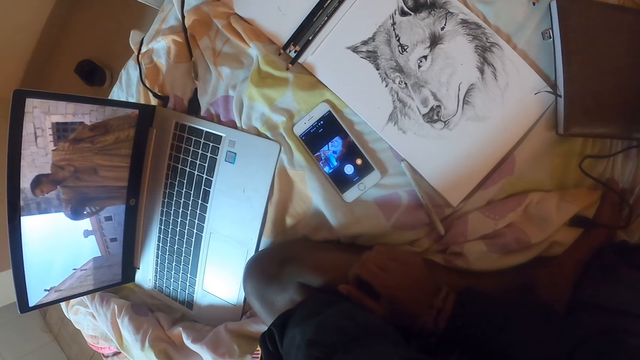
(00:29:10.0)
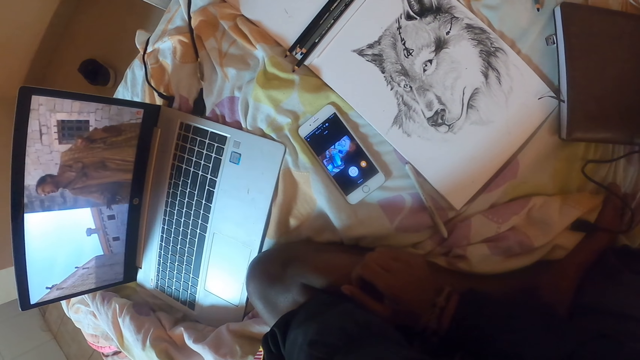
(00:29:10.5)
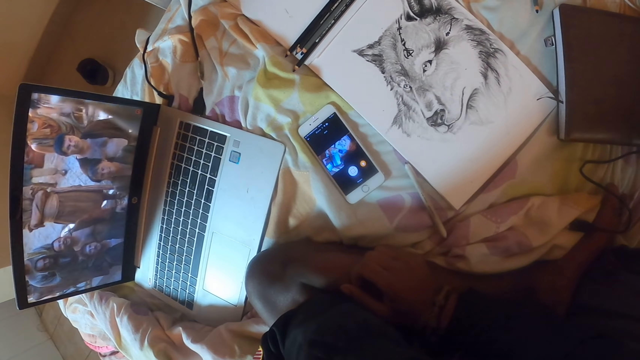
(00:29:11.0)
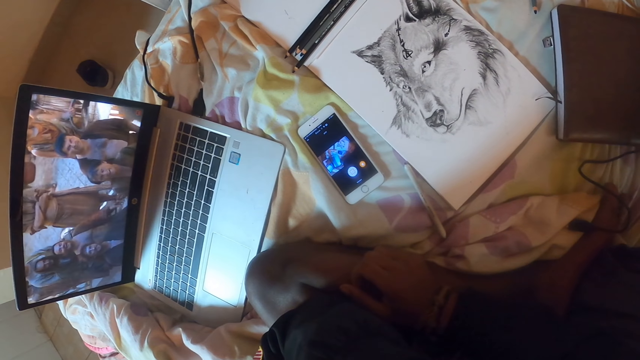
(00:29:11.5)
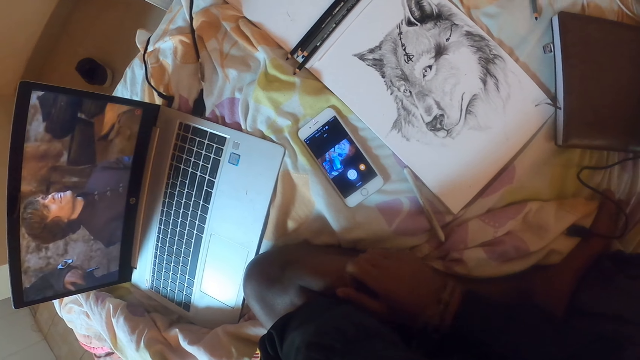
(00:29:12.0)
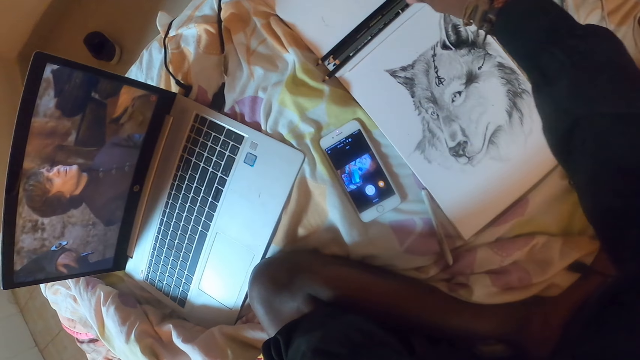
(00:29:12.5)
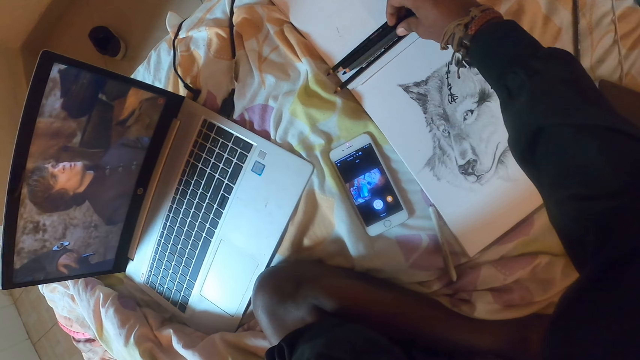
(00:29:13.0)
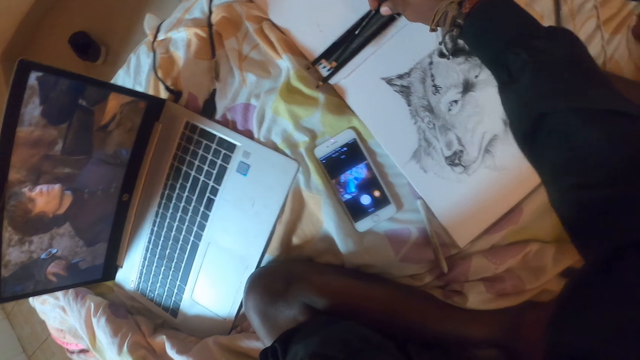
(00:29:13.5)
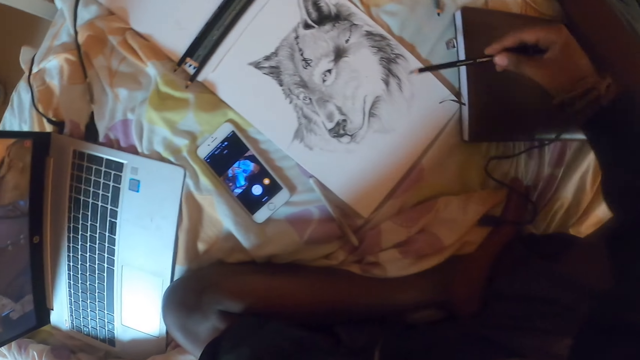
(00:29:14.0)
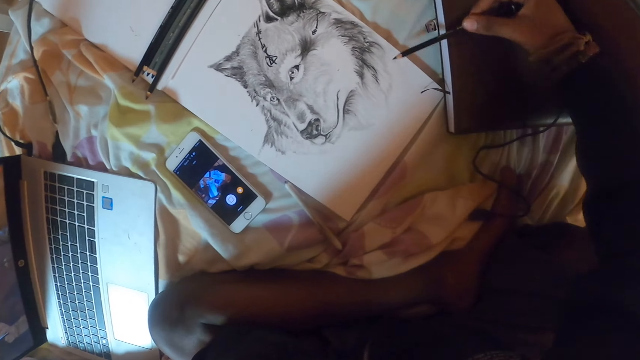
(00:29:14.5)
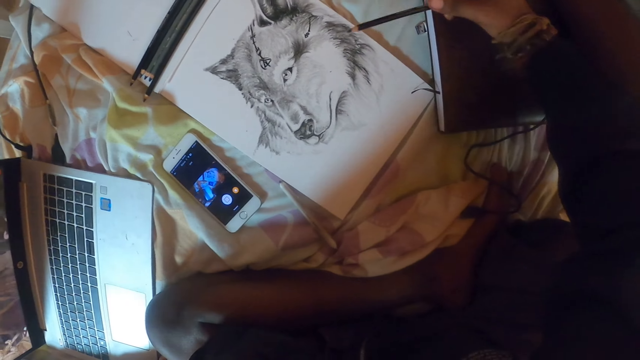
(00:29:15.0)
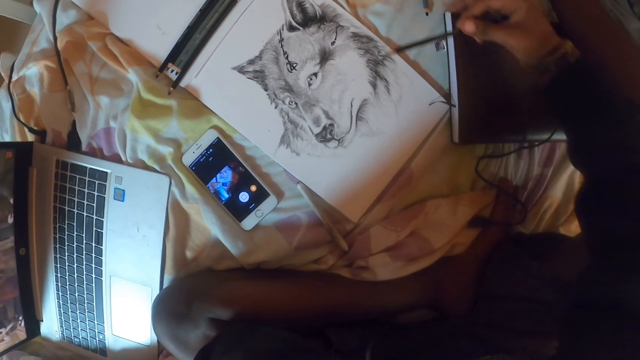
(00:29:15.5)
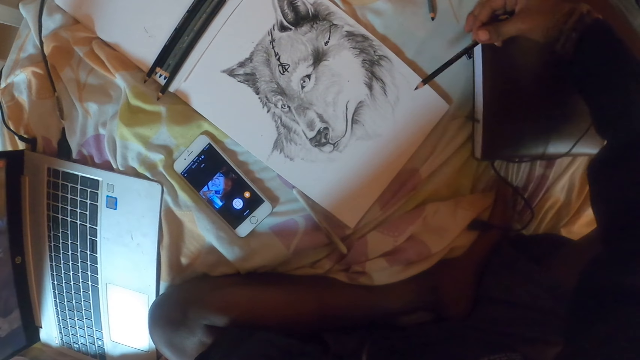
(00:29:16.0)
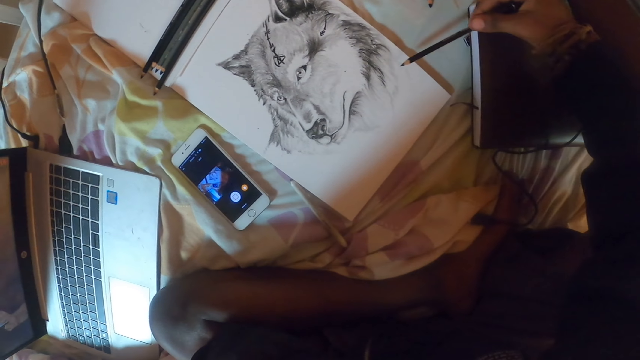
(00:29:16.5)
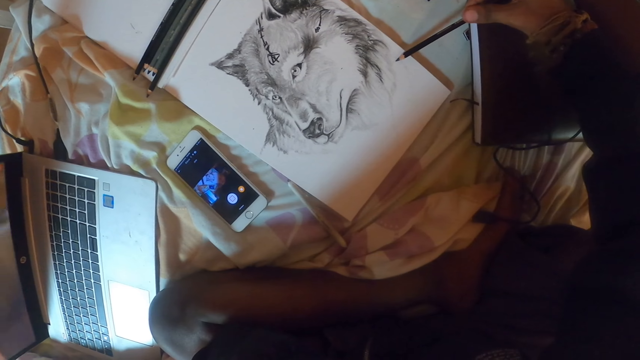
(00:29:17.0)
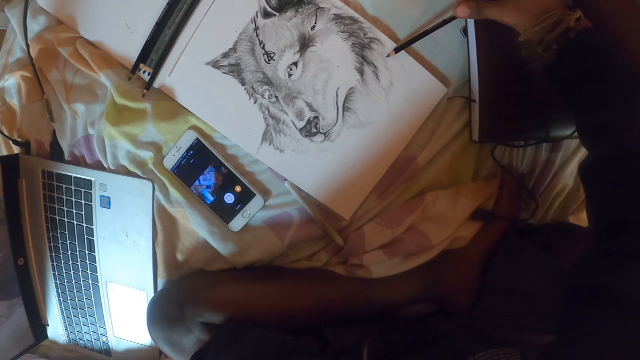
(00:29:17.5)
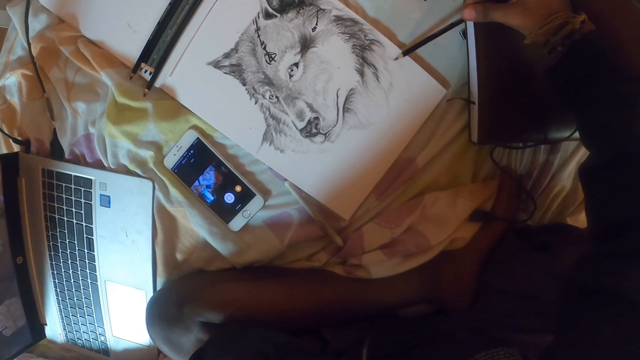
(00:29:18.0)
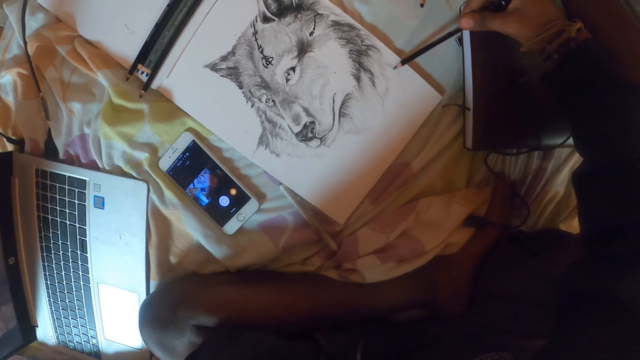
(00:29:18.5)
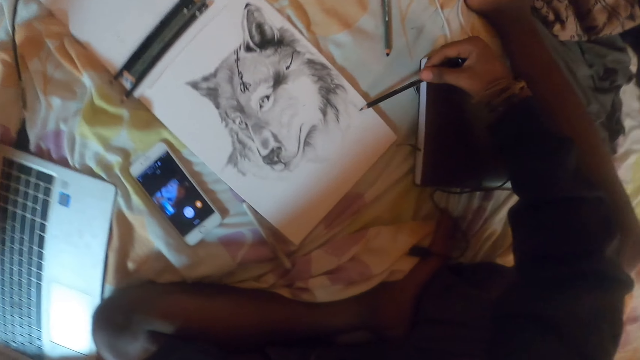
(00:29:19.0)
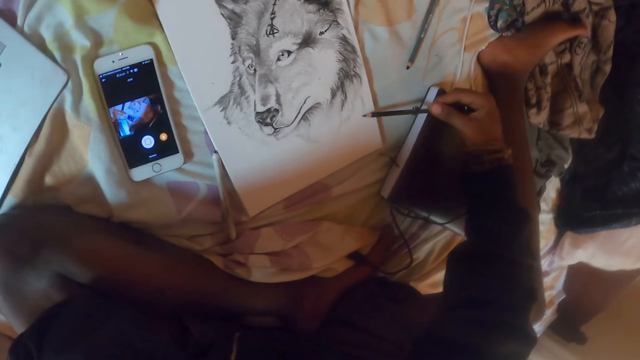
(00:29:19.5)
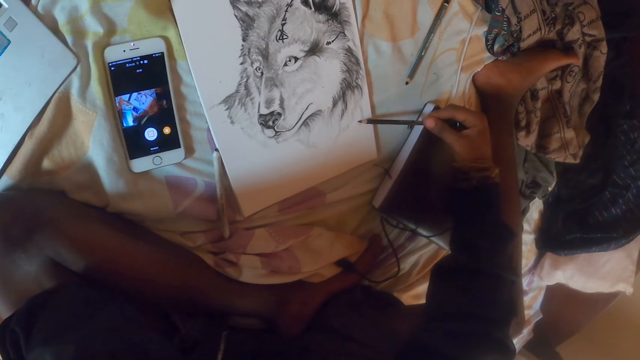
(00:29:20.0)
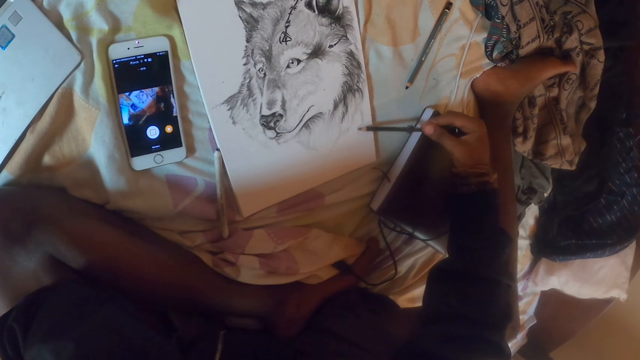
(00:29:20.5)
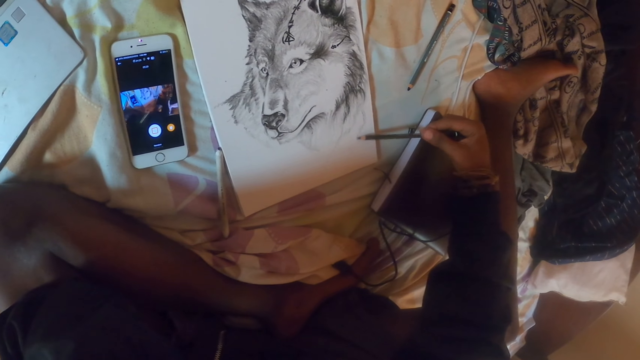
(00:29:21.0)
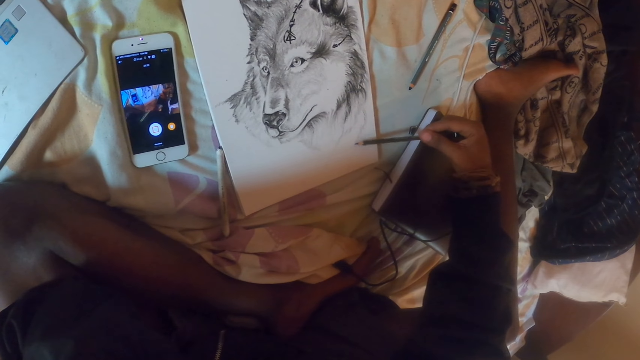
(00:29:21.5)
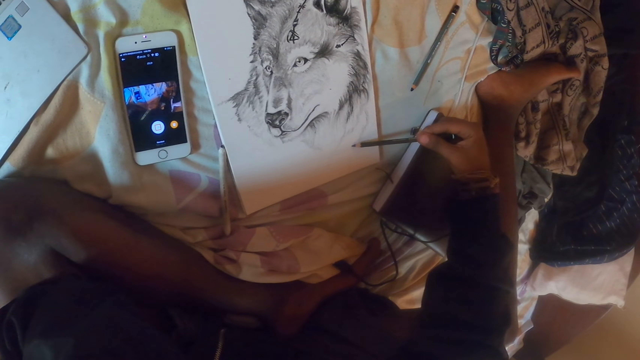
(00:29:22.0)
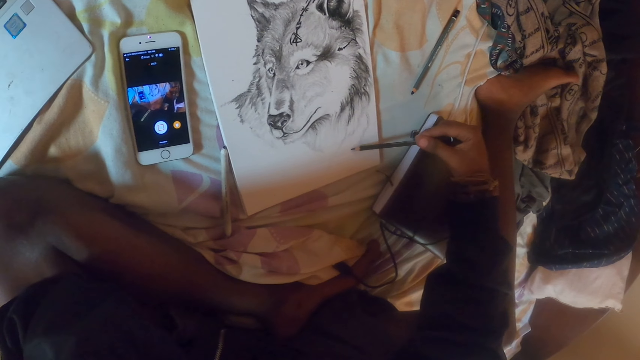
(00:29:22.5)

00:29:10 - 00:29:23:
The camera wearer puts the pencil on the bed. They rest the hand on the leg. They watch a movie. They pick up the pencil. They move the book. They draw in the book with the pencil.

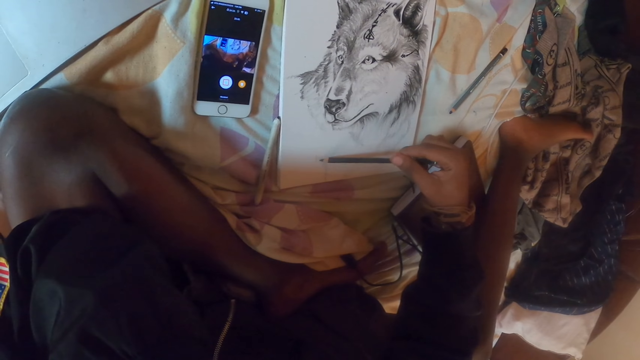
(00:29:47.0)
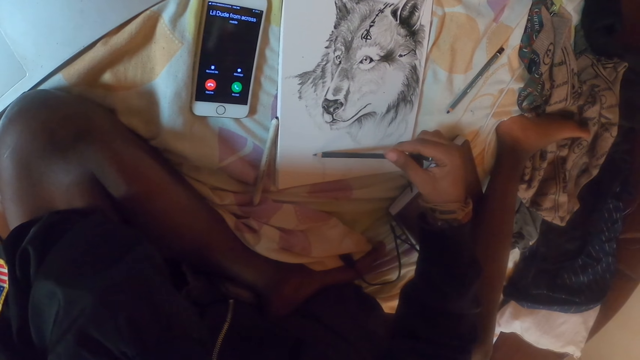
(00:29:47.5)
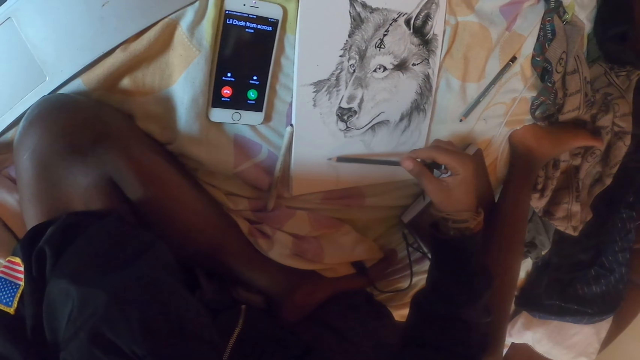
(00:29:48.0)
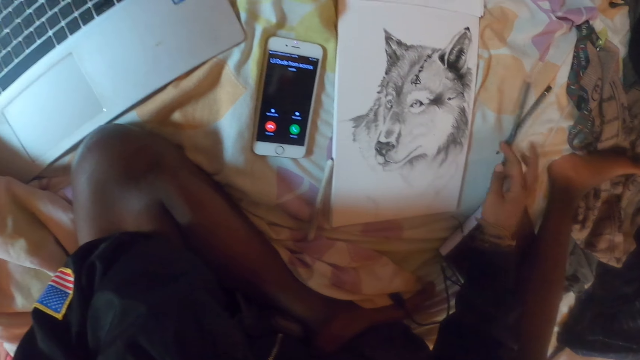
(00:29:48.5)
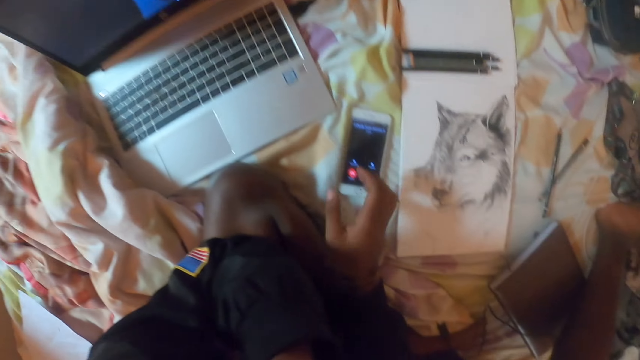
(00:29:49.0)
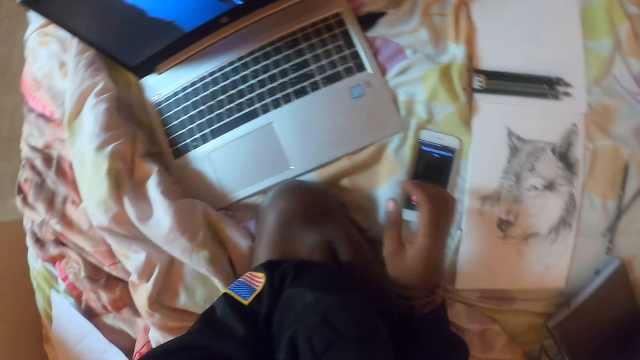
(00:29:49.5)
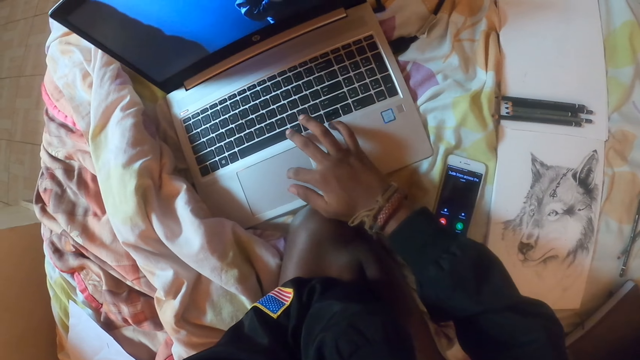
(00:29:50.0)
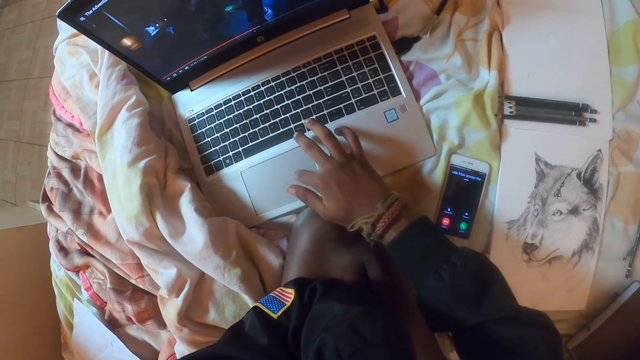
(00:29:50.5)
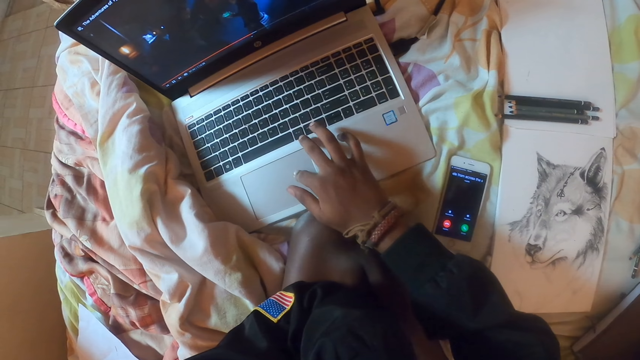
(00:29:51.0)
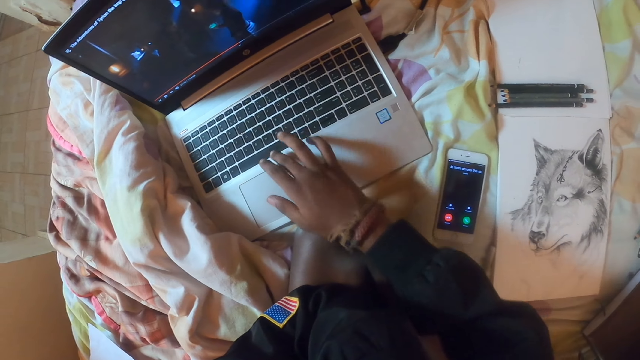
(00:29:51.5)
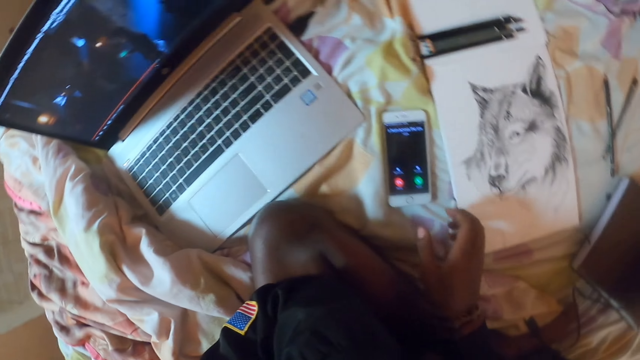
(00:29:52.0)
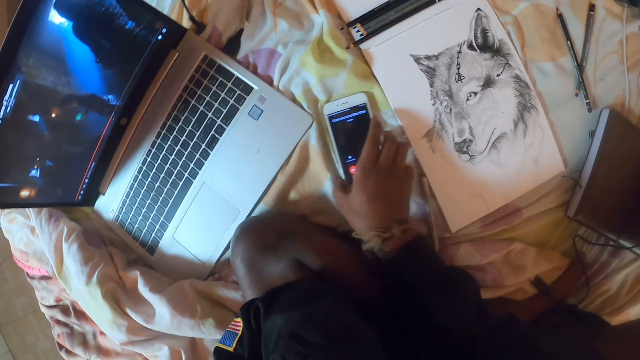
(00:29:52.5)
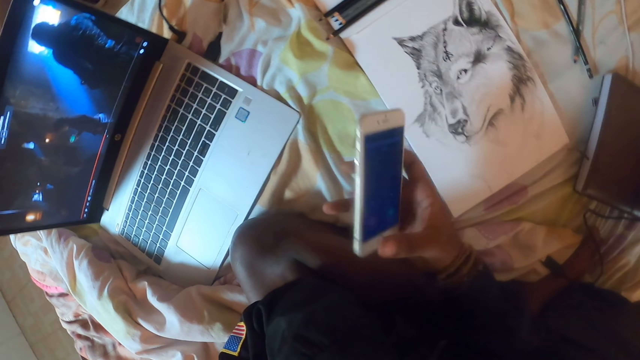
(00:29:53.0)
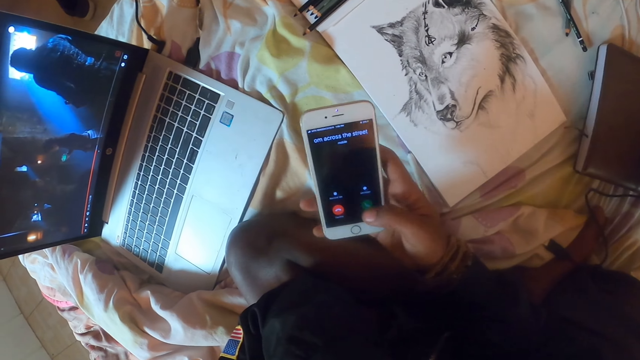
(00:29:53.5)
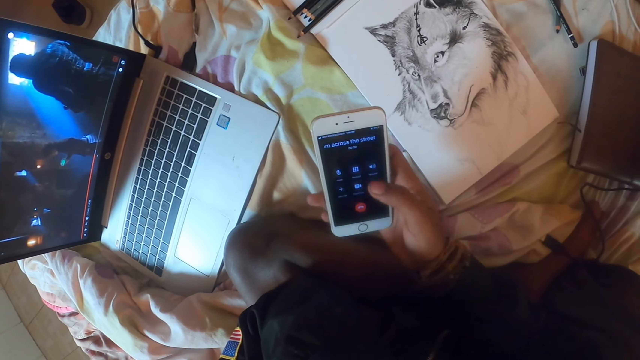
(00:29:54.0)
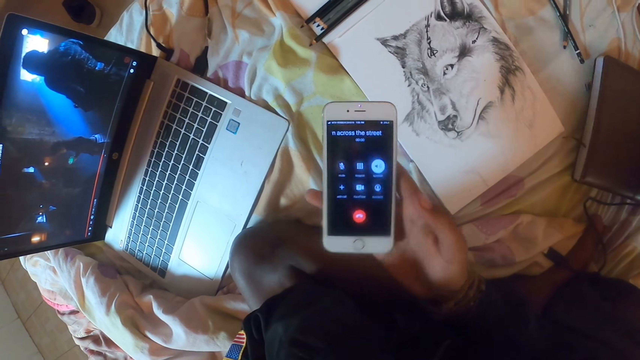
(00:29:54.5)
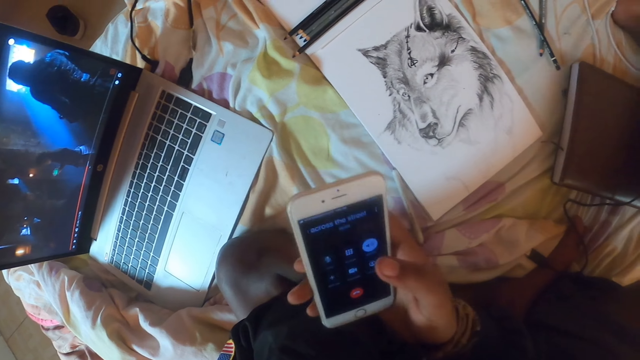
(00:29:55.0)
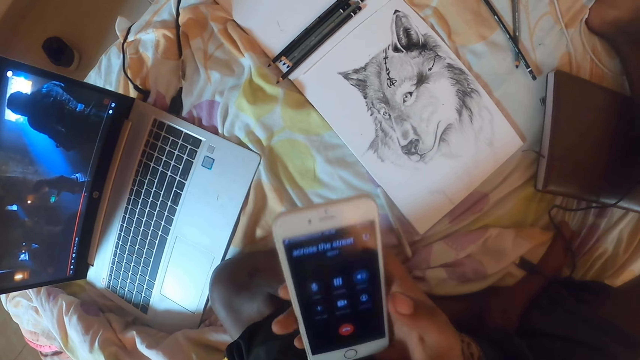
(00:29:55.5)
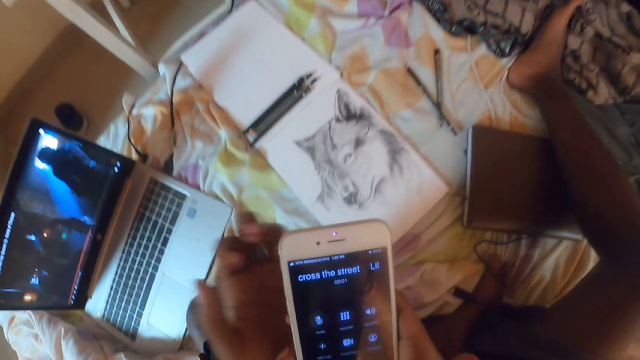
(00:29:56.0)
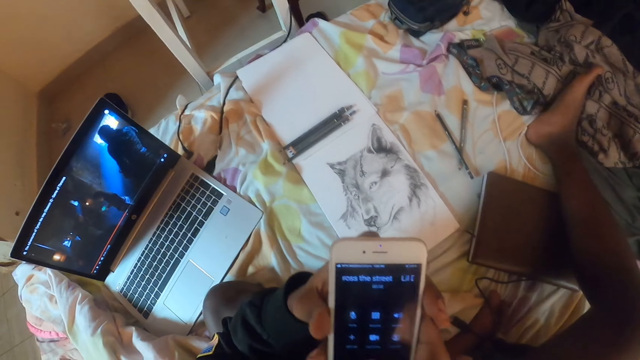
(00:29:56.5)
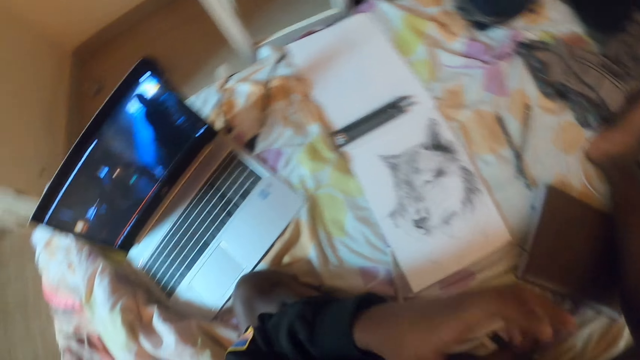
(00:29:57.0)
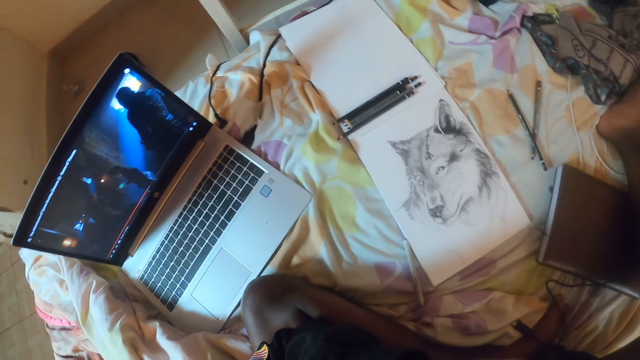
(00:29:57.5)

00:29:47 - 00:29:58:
The camera wearer drops the pencil on the bed. They scroll on the laptop. They pick up a phone and scroll the phone.
